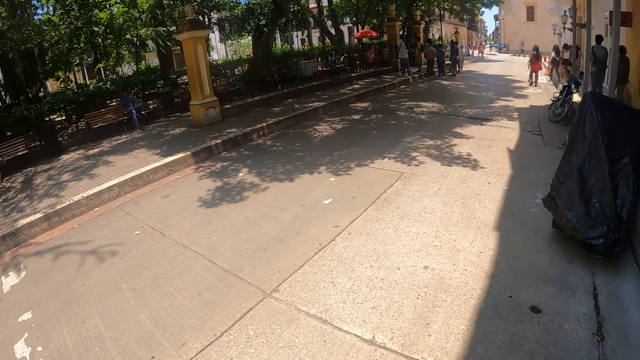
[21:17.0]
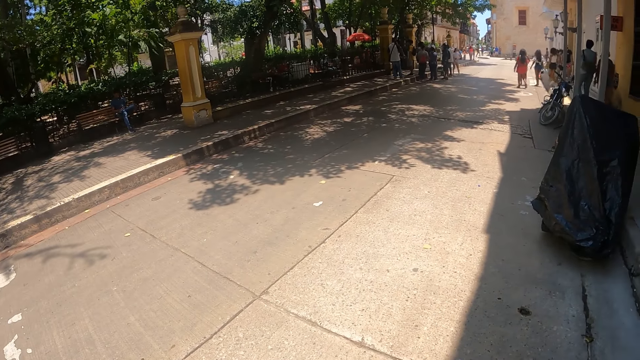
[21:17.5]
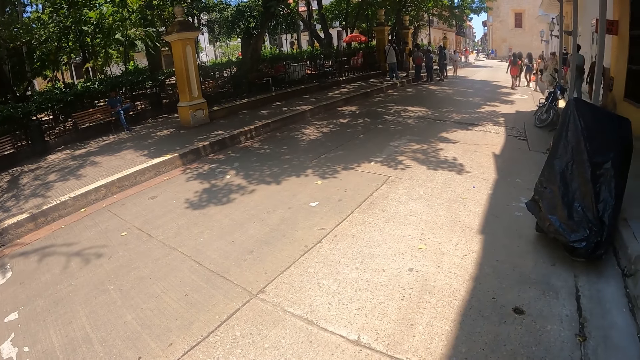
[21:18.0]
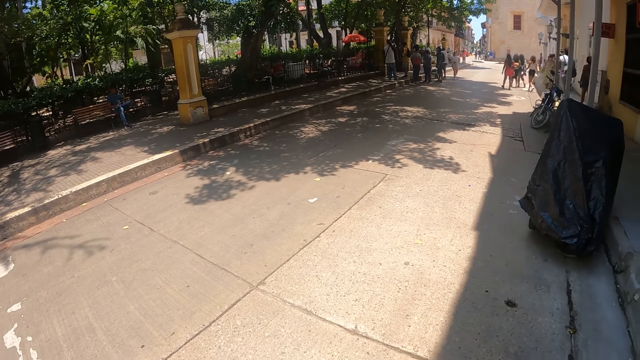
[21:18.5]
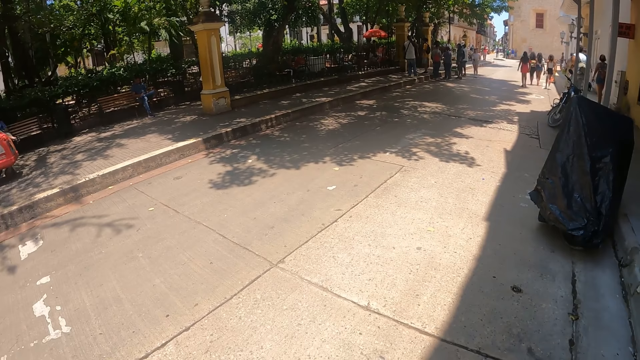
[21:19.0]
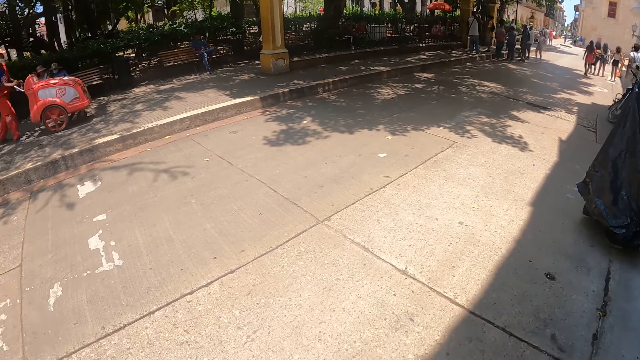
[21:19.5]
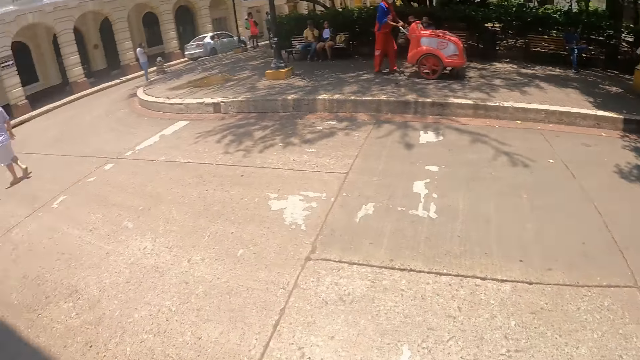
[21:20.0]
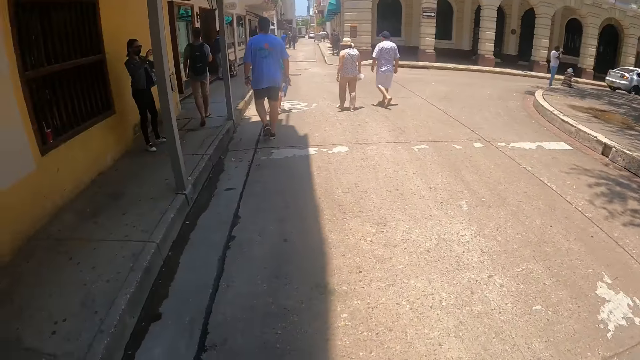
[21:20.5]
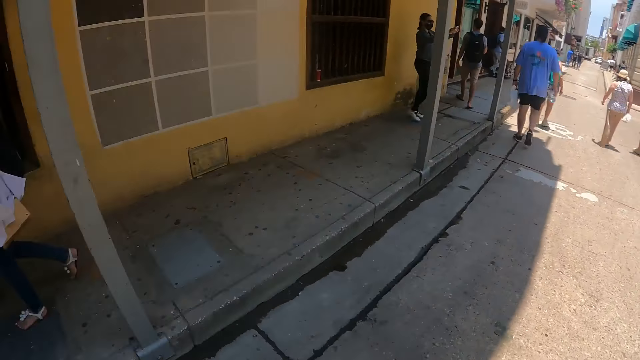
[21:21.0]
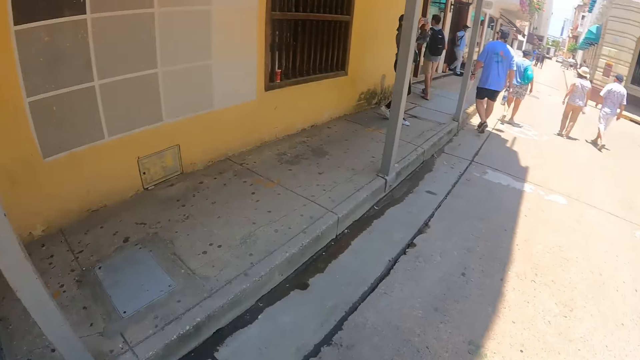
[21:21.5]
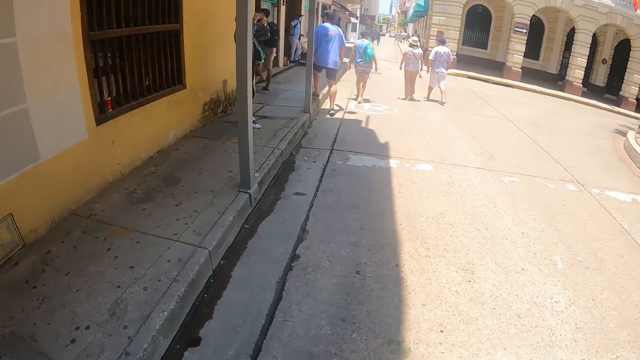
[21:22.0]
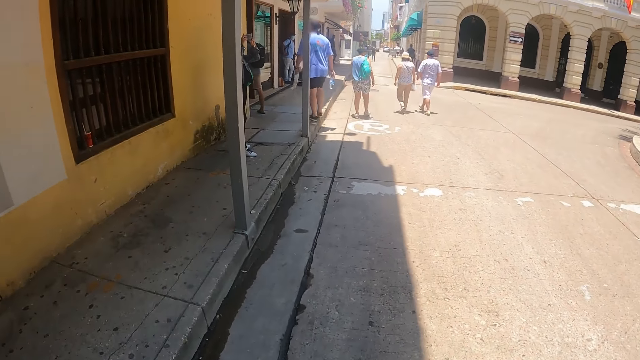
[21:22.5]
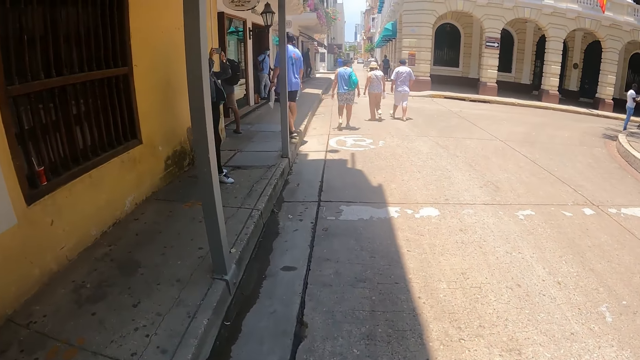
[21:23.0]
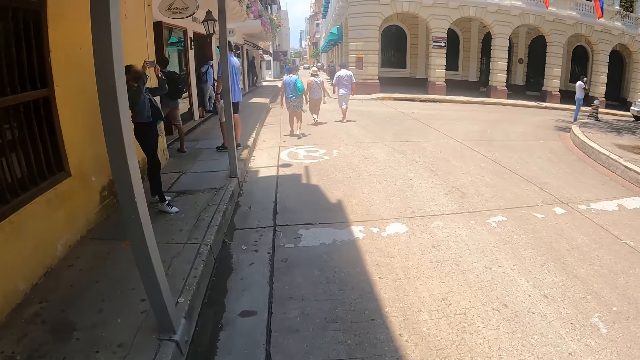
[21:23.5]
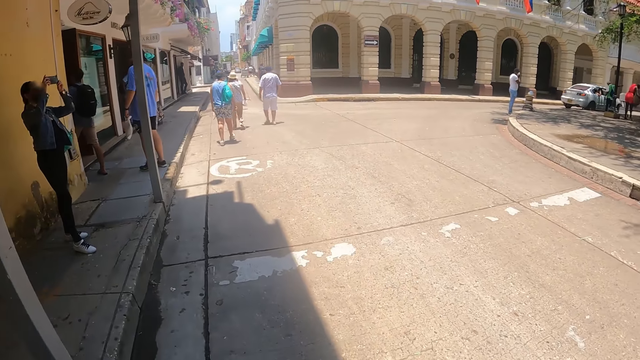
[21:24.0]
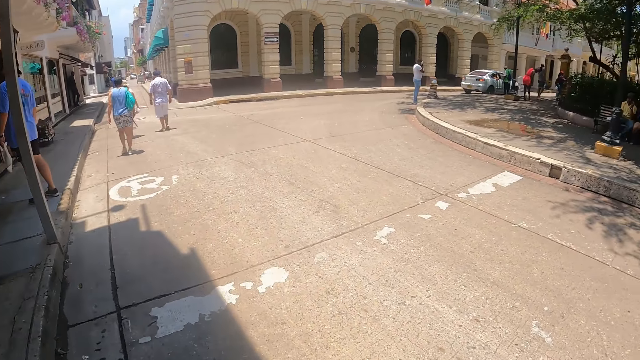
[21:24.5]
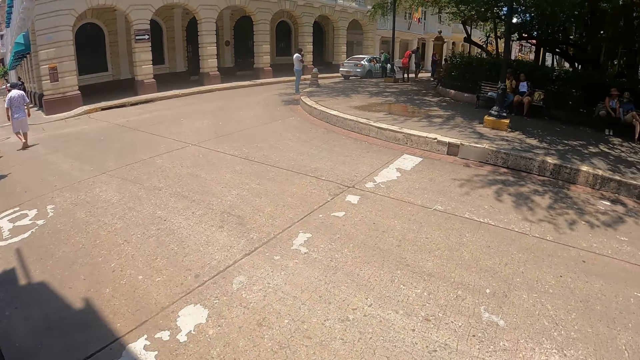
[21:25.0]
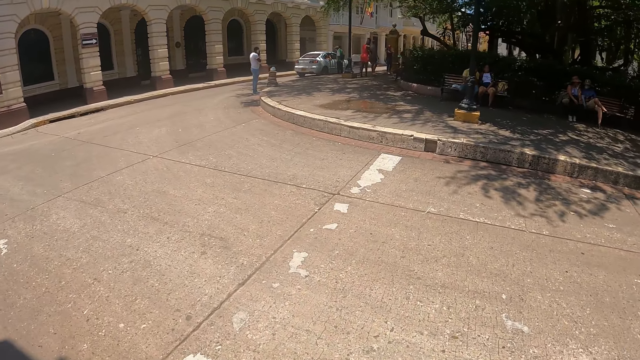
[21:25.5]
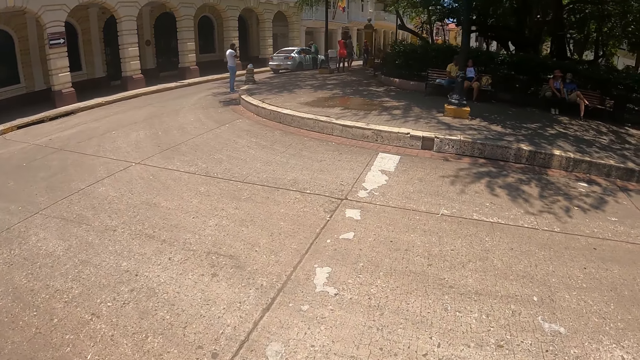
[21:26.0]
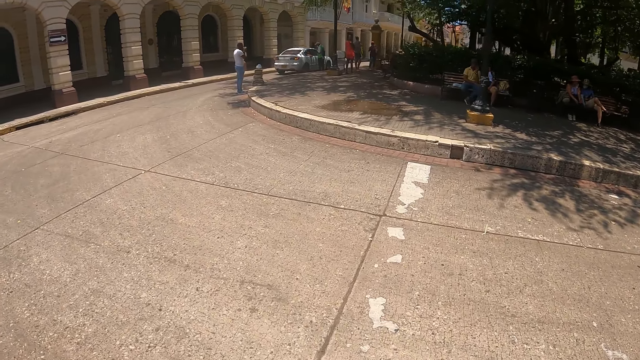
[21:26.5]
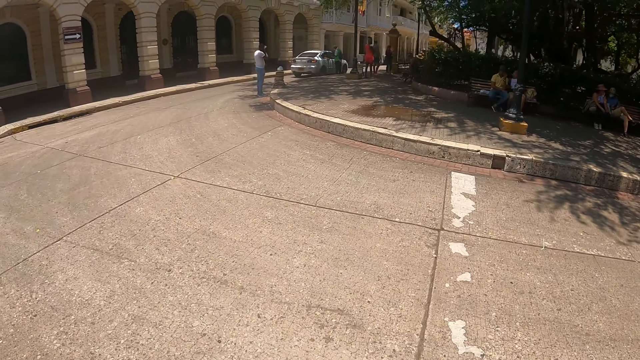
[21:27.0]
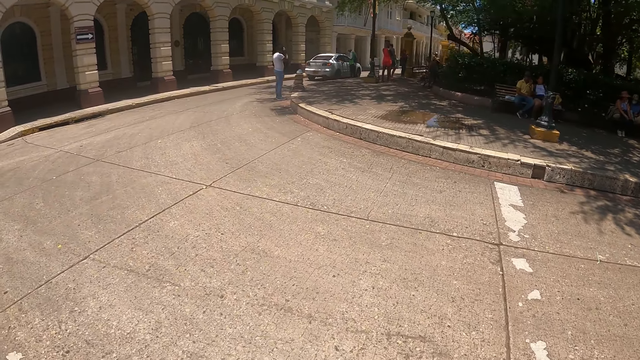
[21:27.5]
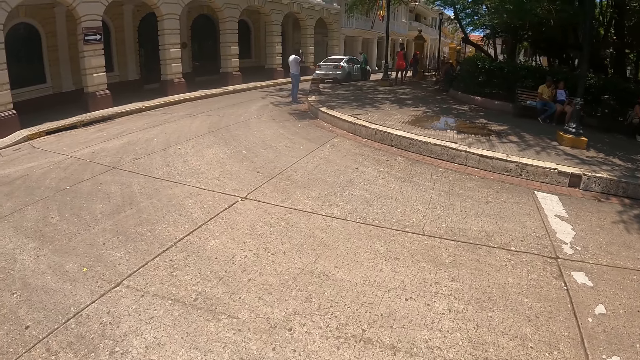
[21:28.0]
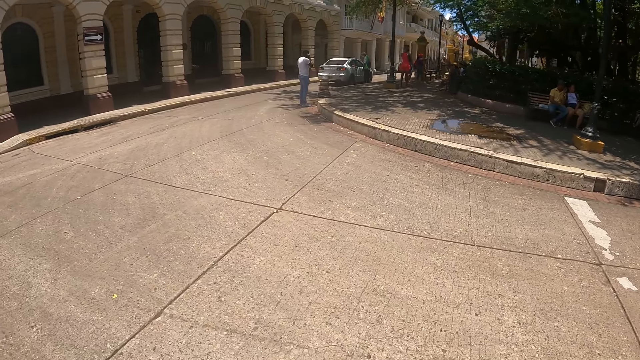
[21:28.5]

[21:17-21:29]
The camera wearer turns around. They walk on the road.

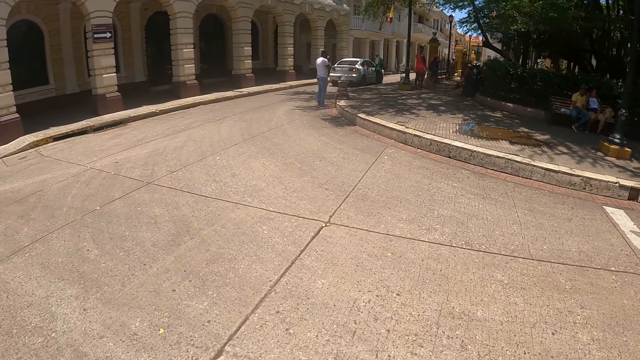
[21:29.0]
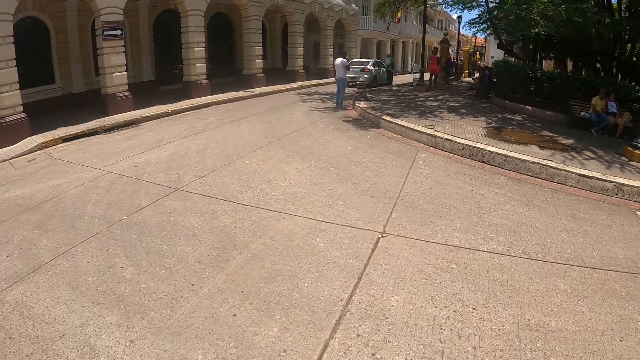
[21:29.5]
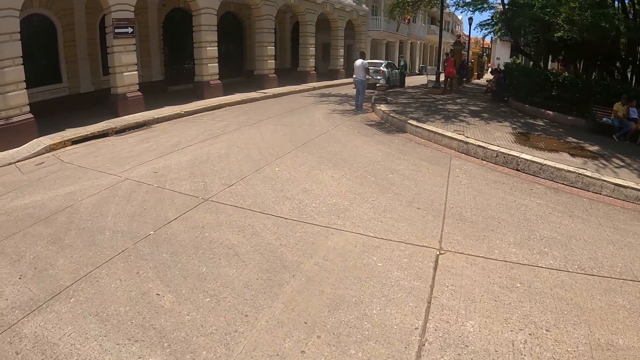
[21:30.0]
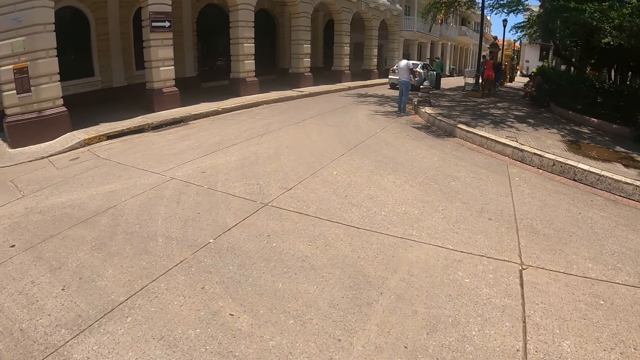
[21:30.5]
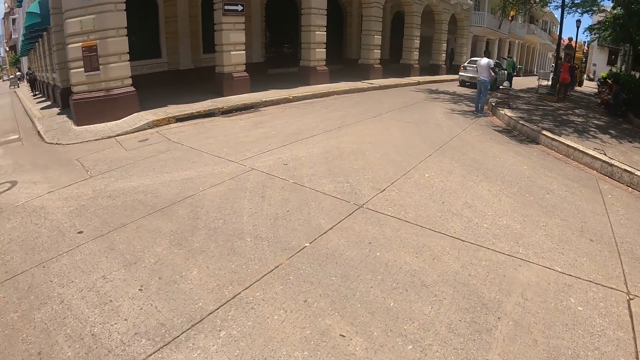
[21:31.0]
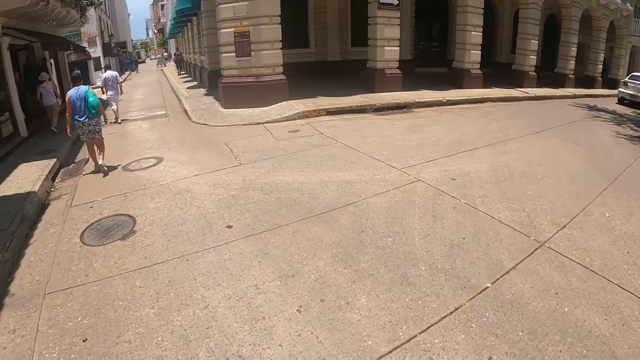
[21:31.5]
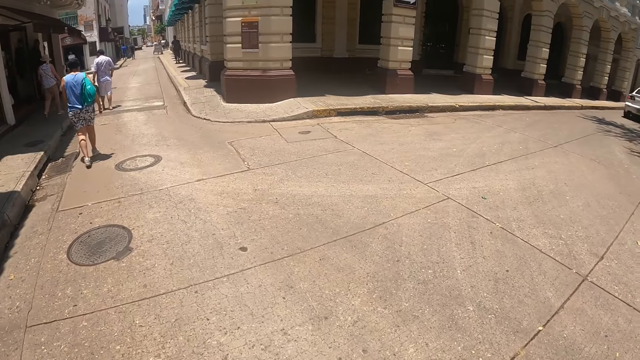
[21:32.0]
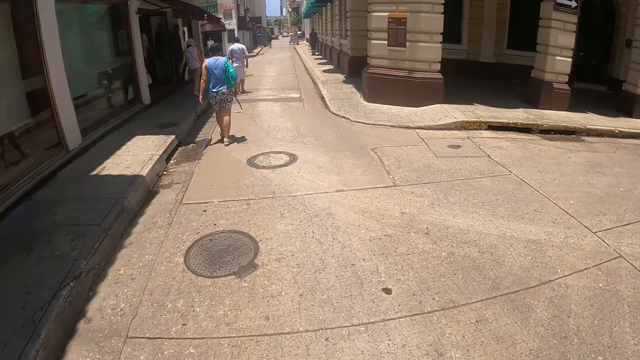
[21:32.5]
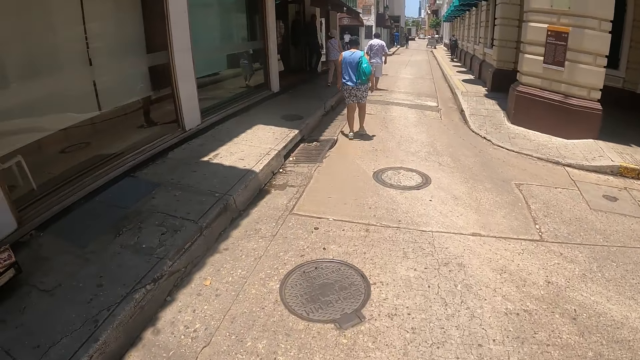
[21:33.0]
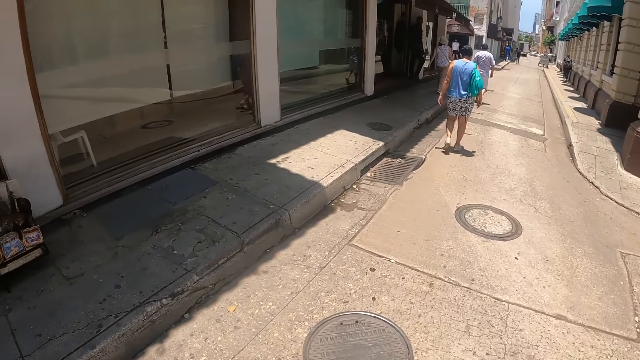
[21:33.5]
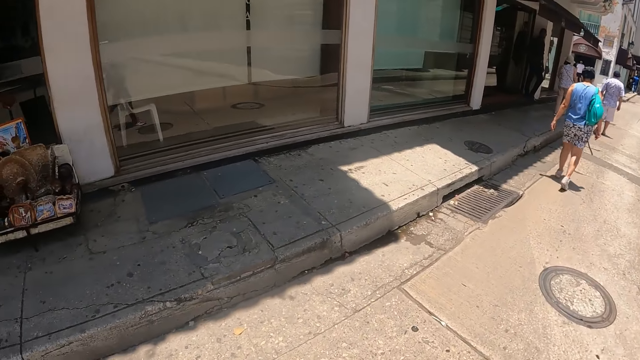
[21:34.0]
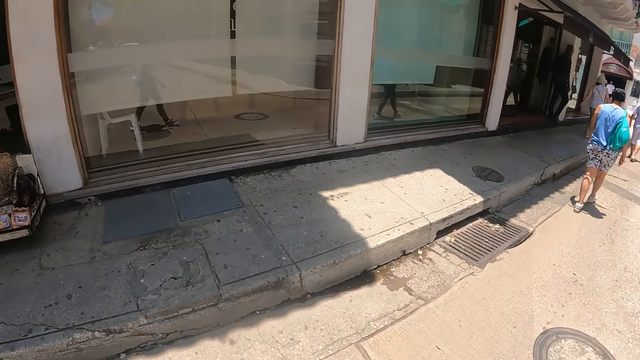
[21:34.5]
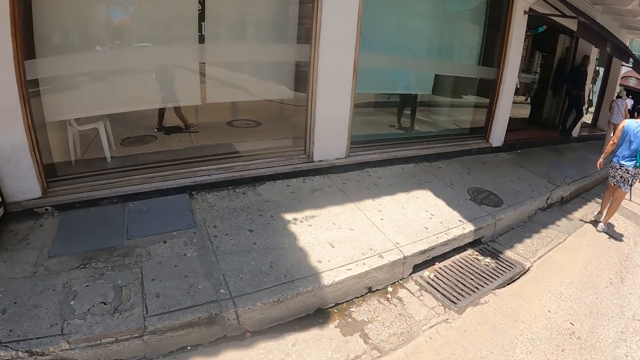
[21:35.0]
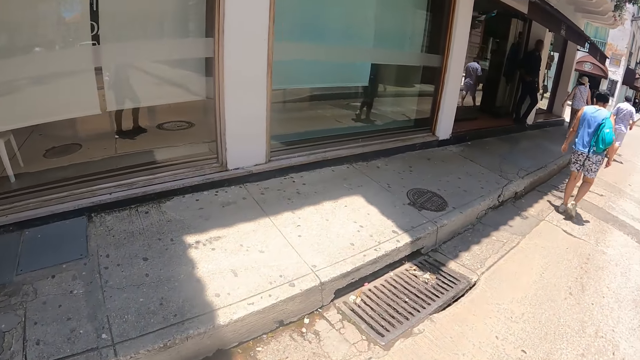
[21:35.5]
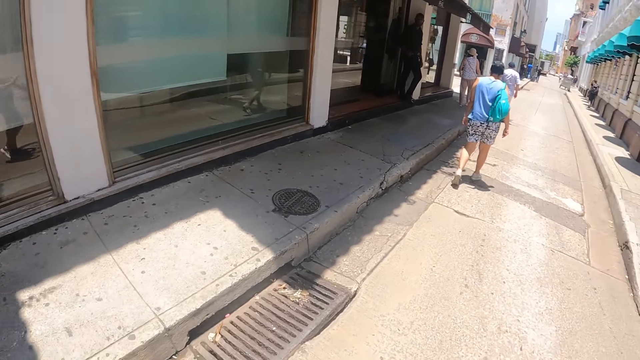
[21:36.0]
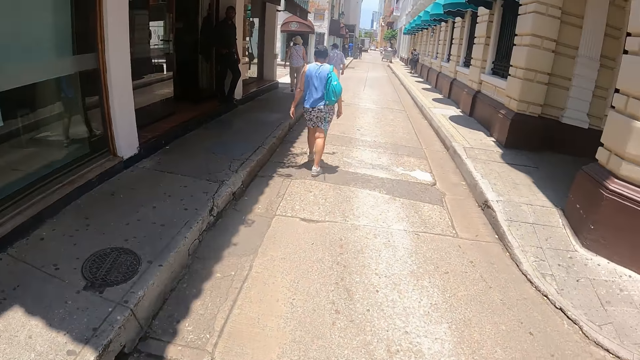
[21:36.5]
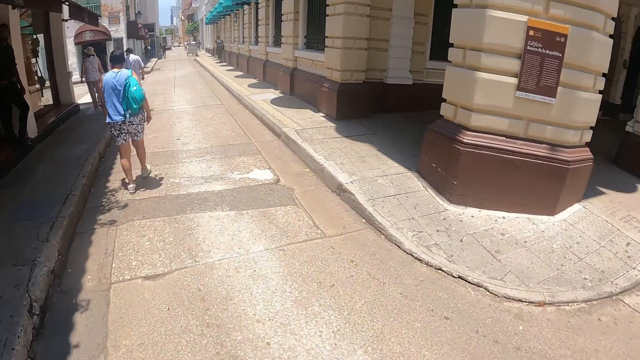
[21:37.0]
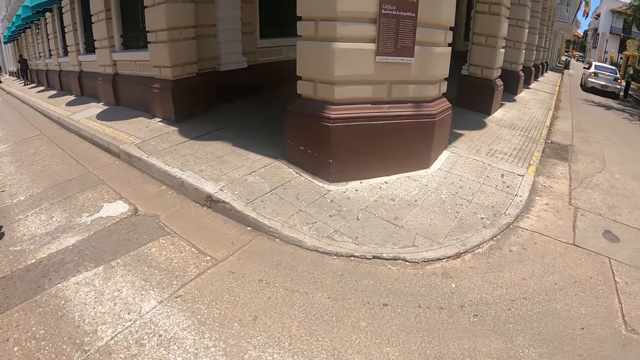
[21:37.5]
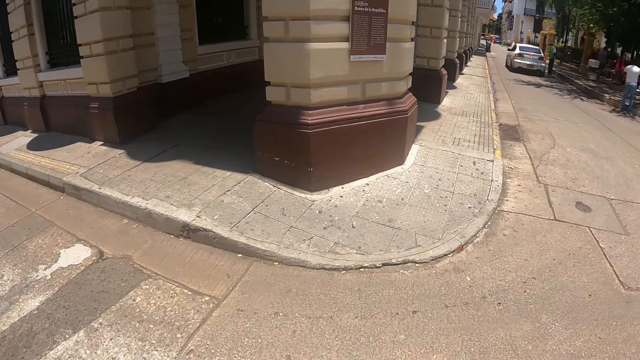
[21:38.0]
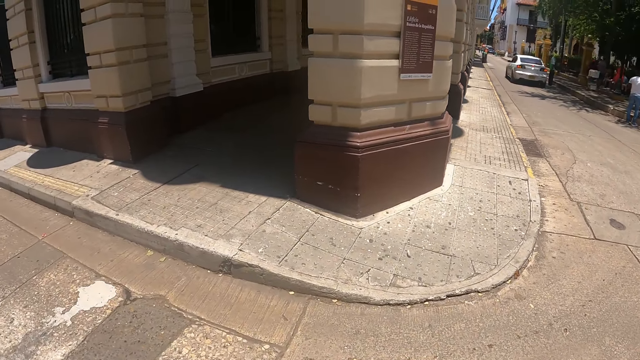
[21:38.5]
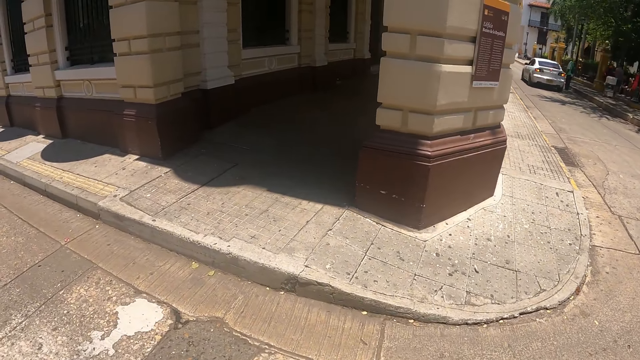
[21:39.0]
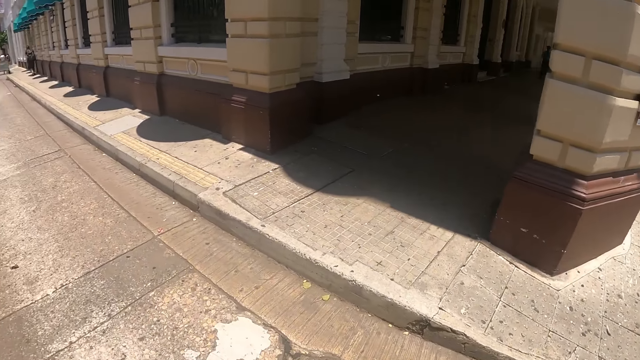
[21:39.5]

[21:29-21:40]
The camera wearer looks around.
